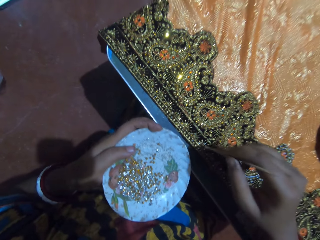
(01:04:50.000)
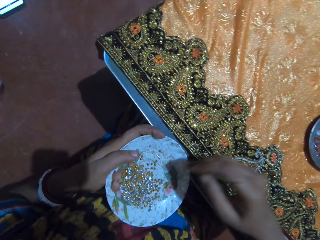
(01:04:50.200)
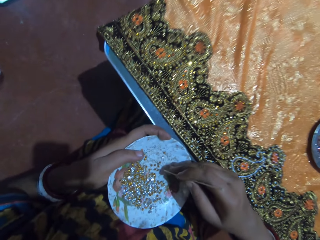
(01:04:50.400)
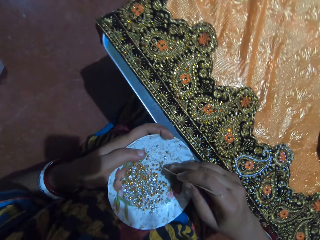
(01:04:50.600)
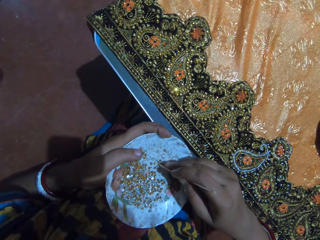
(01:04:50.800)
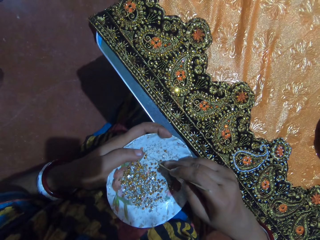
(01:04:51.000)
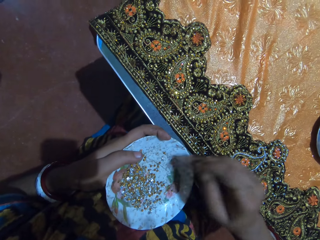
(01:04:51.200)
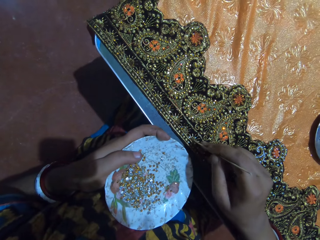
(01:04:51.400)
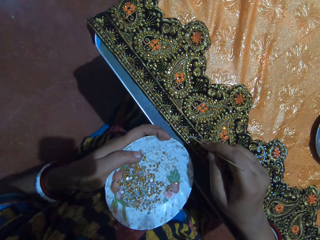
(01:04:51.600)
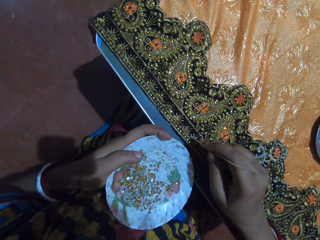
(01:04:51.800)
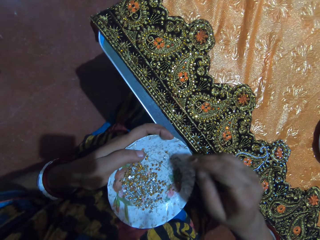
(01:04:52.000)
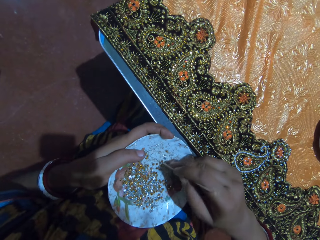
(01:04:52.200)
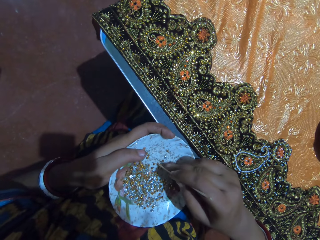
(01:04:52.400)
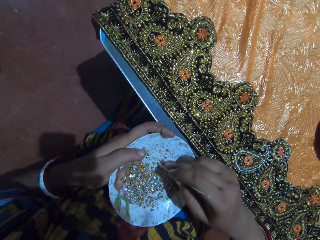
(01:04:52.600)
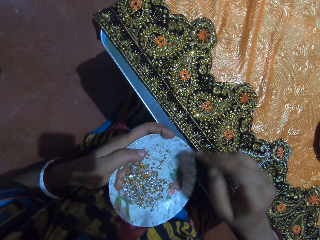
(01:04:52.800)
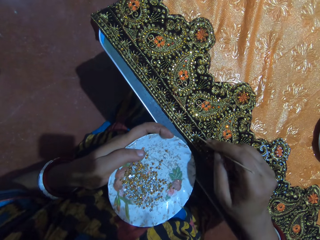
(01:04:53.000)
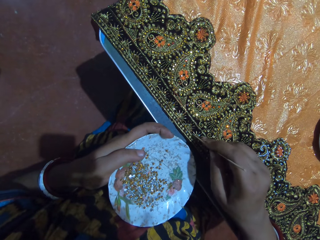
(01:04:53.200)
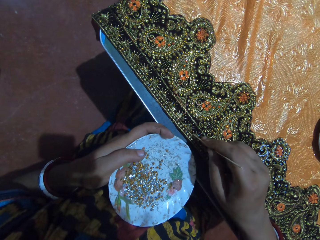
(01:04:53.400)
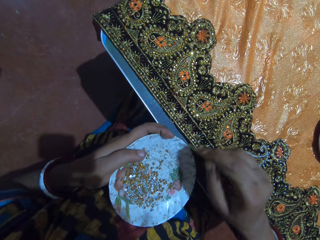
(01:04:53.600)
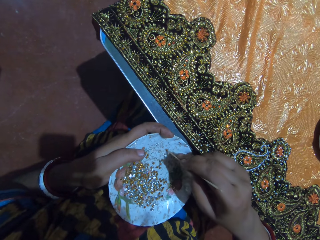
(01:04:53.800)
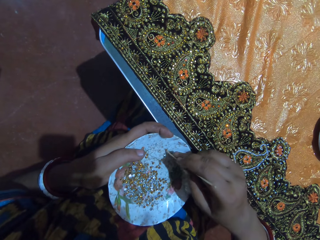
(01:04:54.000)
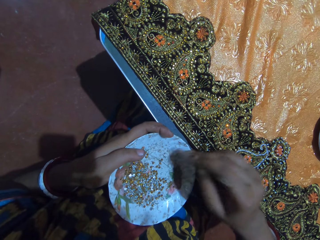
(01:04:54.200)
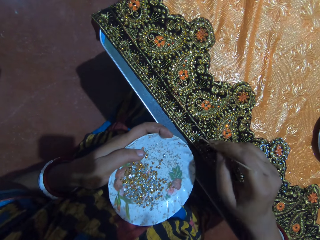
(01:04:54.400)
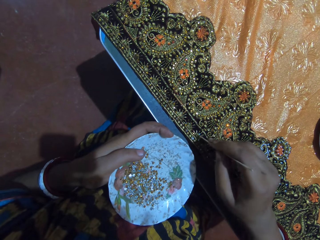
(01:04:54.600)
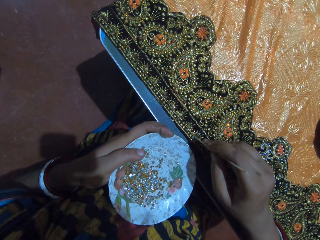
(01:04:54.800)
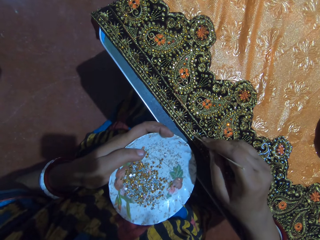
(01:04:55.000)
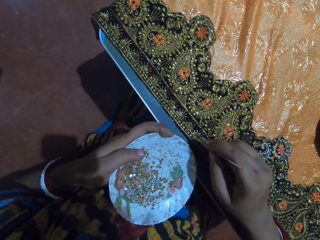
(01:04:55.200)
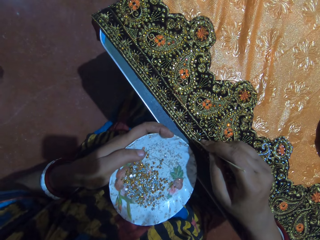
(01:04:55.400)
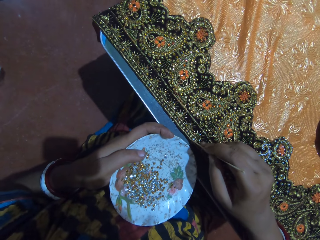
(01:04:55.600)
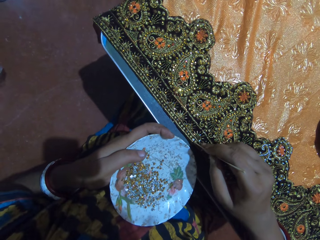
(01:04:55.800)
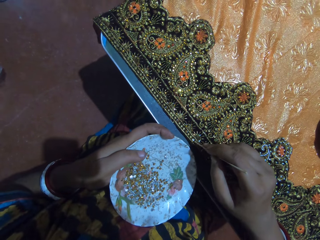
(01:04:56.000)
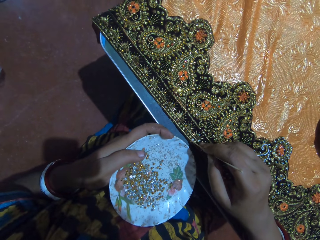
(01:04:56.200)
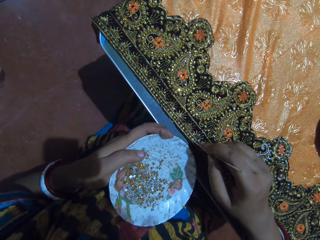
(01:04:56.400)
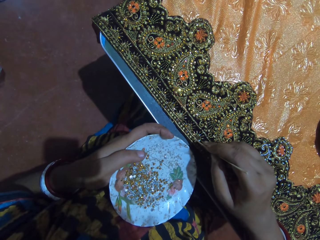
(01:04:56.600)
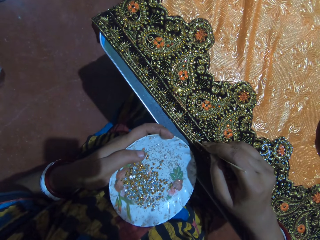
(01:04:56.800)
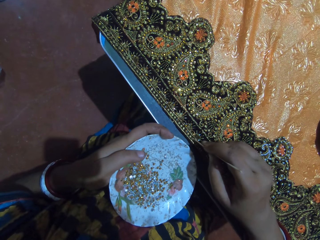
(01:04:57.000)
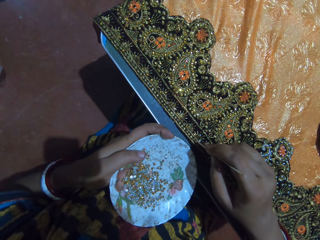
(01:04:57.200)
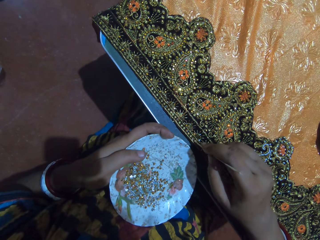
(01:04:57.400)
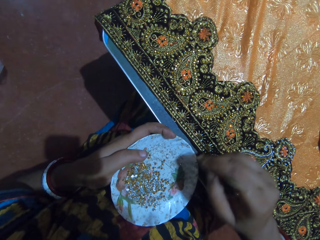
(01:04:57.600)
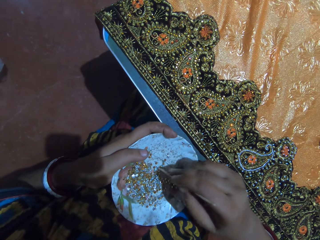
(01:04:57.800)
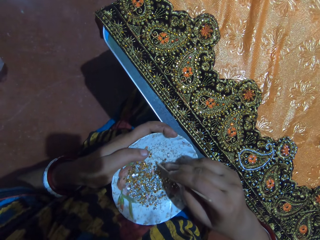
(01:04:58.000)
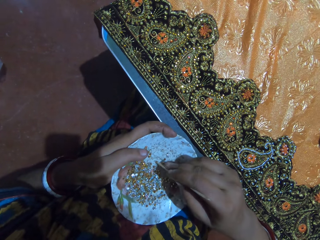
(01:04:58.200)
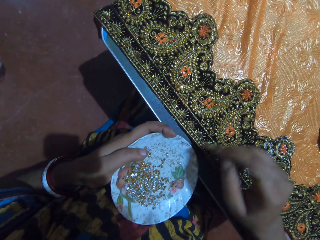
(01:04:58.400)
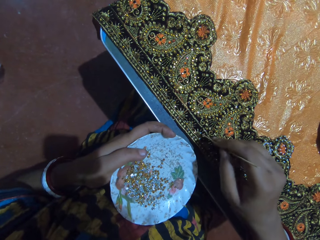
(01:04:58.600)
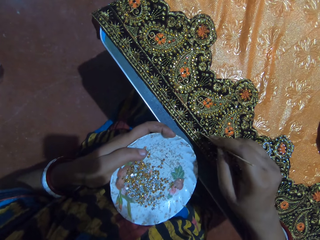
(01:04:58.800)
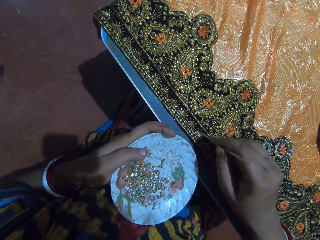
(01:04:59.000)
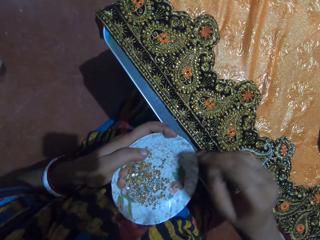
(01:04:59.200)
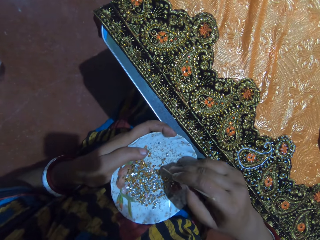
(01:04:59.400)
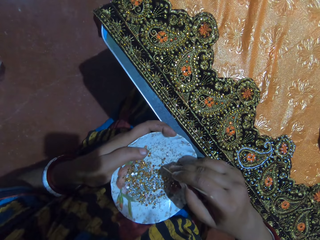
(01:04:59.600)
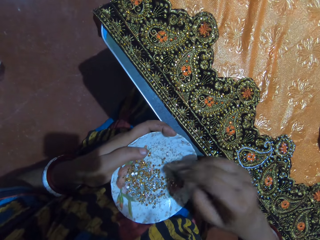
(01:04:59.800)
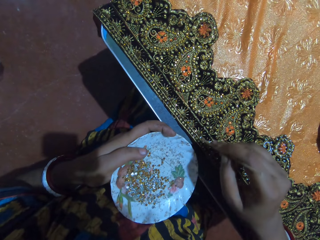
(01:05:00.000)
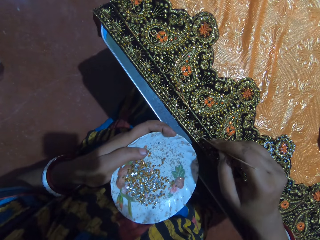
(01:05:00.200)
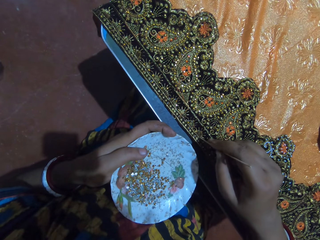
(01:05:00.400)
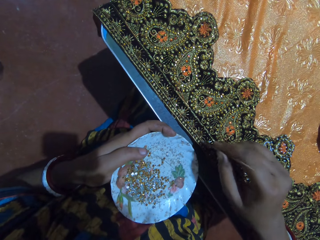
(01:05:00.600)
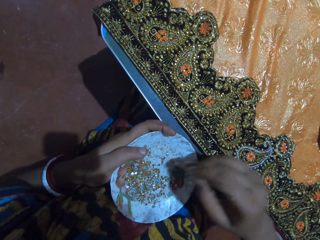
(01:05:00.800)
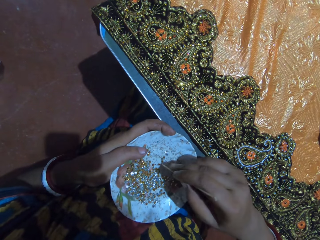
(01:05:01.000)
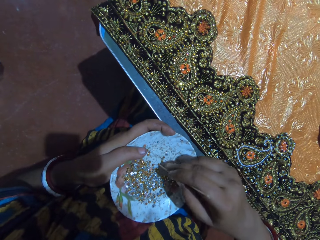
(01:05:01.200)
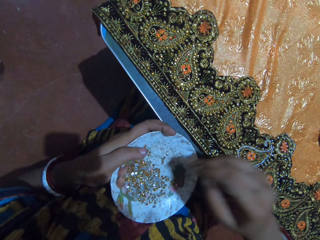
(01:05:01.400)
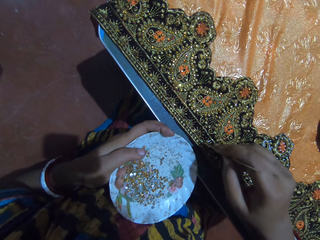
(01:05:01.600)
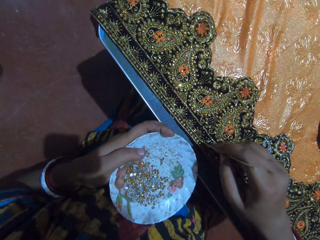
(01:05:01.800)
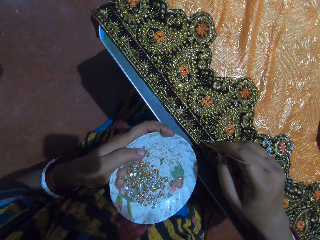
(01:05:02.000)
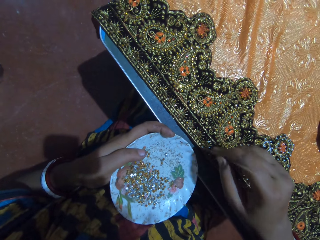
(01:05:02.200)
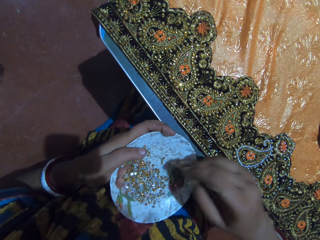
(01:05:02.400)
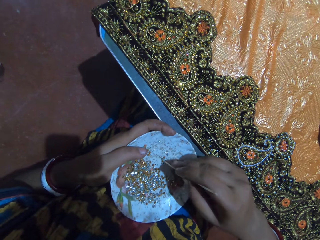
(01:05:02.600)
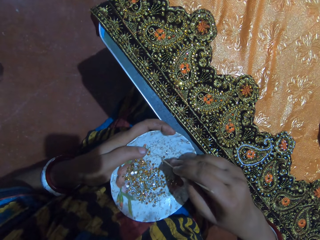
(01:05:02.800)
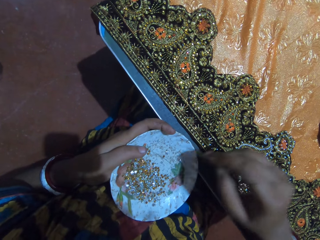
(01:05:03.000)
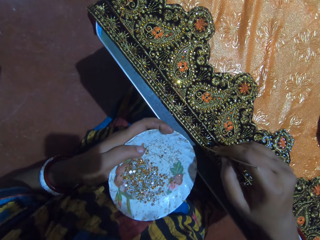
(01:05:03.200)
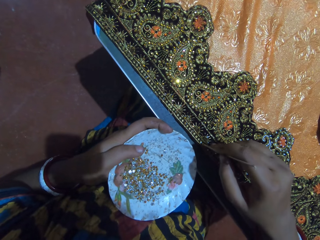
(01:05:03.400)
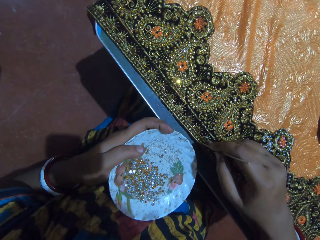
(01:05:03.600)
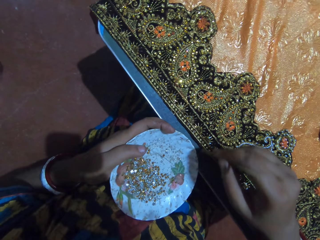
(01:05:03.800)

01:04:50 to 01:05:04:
The camera wearer picks a crystal from the plate with the stick in her right hand. She puts the crystal on the glued part of the fabric with the stick in her right hand. She picks a crystal from the plate with the stick in her right hand. She puts the crystal on the glued part of the fabric with the stick in her right hand. She picks a crystal from the plate with the stick in her right hand. She puts the crystal on the glued part of the fabric with the stick in her right hand. She picks a crystal from the plate with the stick in her right hand. She puts the crystal on the glued part of the fabric with the stick in her right hand. She picks a crystal from the plate with the stick in her right hand. She puts the crystal on the glued part of the fabric with the stick in her right hand. She picks a crystal from the plate with the stick in her right hand. She puts the crystal on the glued part of the fabric with the stick in her right hand. She picks a crystal from the plate with the stick in her right hand. She puts the crystal on the glued part of the fabric with the stick in her right hand.

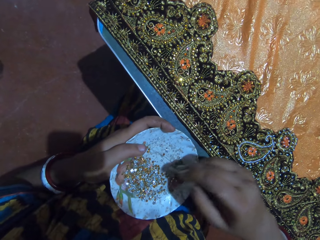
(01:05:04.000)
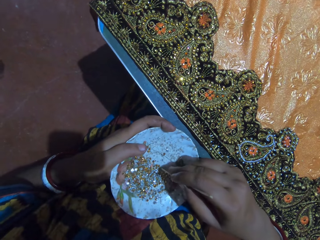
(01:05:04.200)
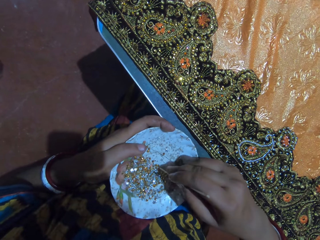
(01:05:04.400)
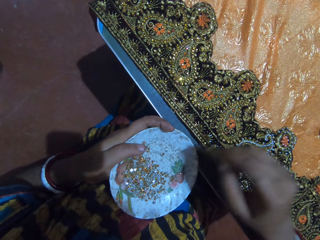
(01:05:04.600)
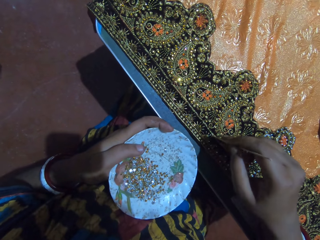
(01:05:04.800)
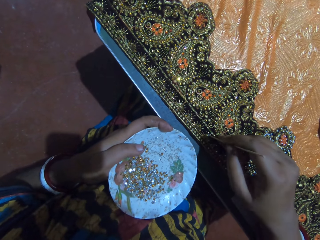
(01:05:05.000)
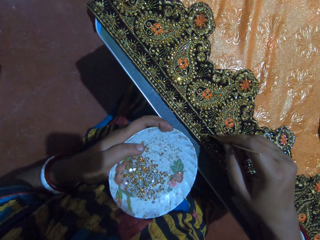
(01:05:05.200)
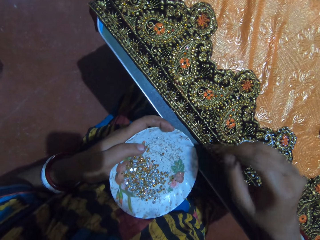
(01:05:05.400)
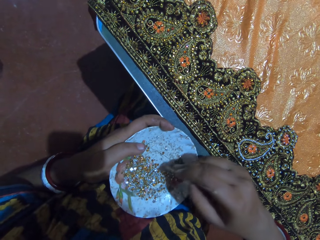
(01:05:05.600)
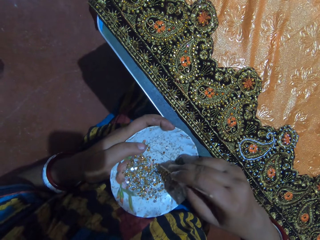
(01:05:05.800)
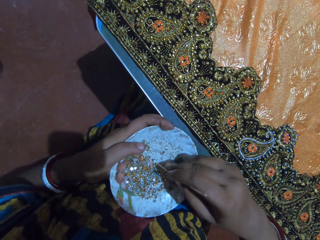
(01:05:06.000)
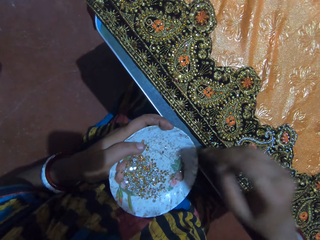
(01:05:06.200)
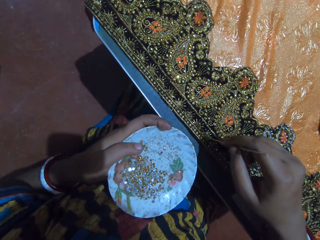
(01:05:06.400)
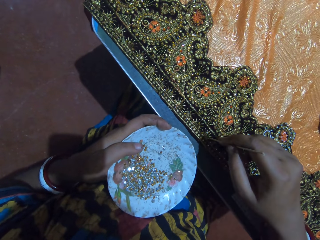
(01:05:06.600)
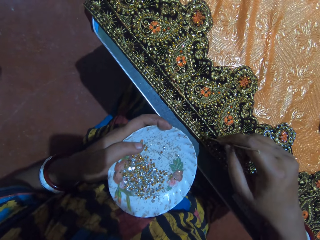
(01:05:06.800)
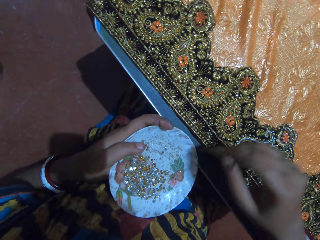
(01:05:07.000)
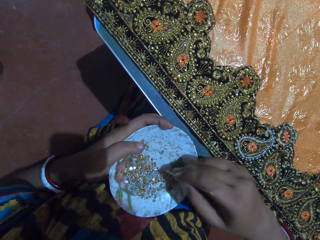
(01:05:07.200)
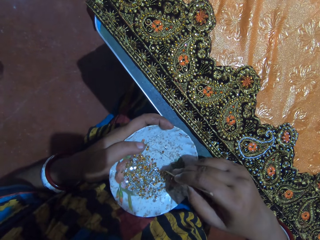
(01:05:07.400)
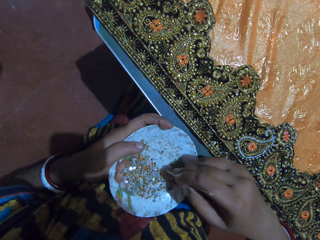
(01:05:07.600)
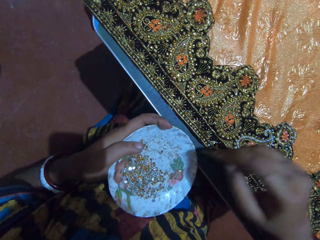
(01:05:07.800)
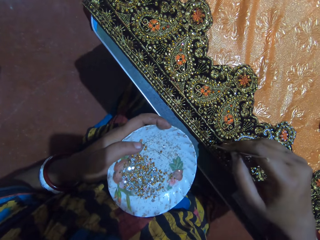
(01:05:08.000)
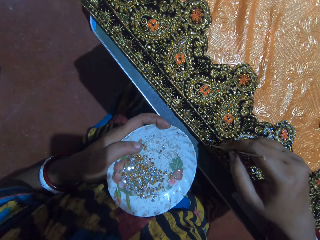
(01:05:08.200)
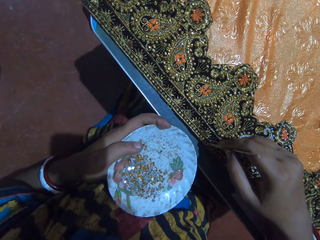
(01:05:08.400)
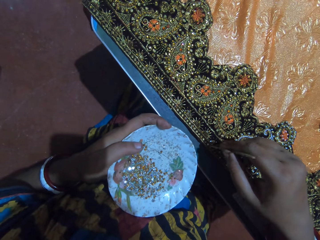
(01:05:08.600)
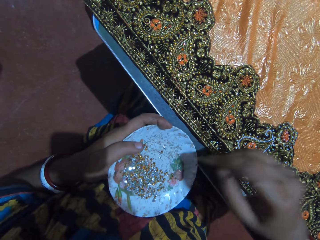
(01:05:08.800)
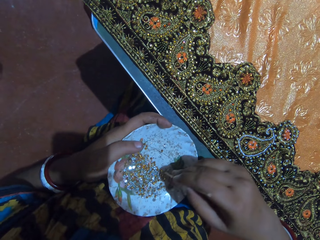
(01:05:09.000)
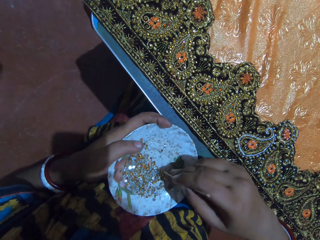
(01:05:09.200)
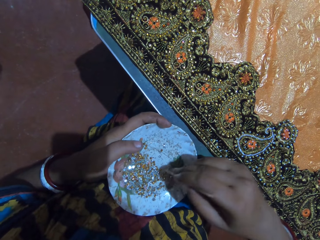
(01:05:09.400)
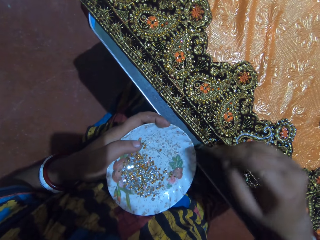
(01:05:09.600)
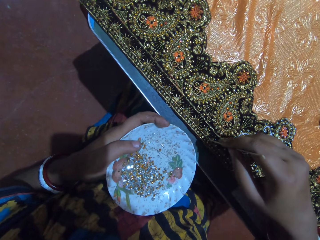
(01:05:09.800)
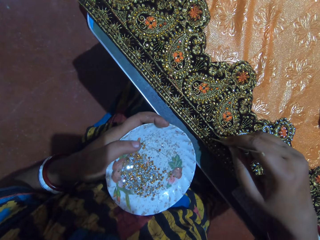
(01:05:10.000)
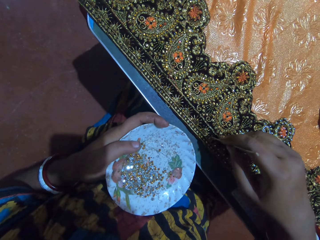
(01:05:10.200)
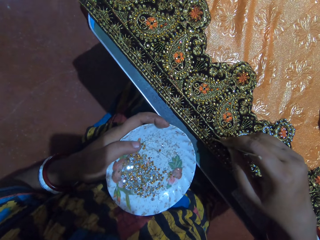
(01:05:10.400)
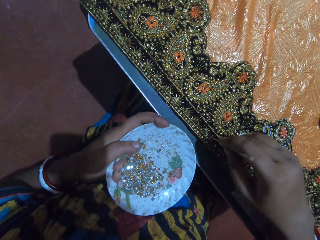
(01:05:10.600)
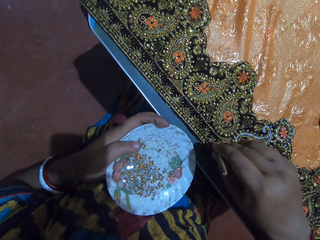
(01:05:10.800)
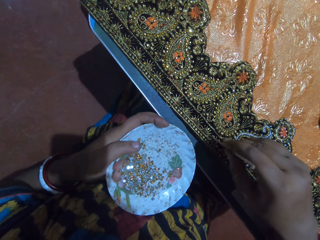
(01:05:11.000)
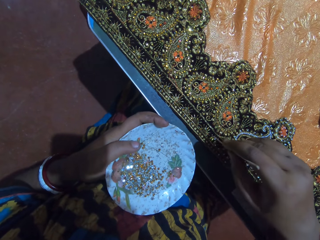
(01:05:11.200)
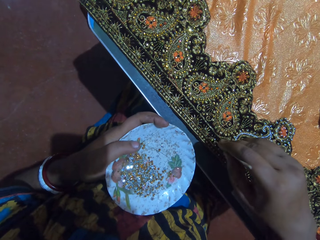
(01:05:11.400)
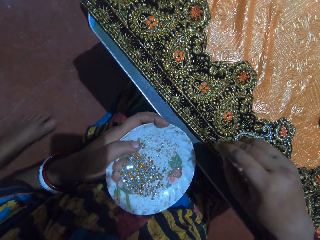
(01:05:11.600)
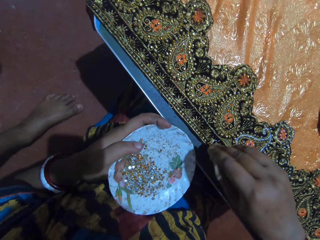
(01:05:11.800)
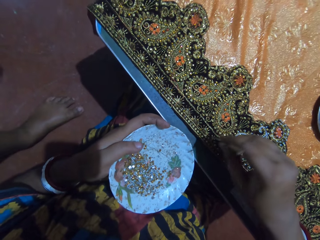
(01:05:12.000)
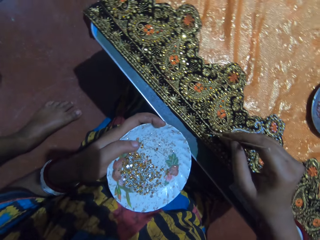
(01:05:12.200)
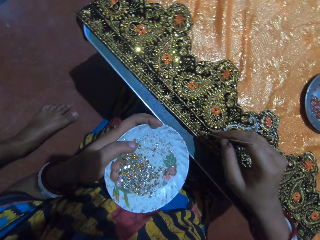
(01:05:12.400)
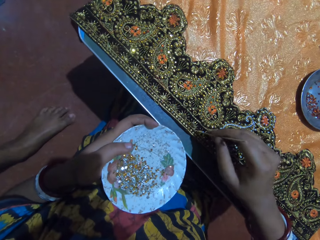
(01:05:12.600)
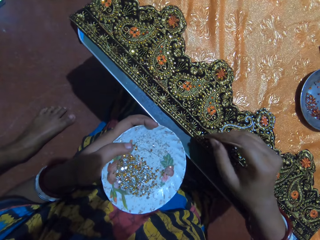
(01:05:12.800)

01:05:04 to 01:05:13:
The camera wearer picks a crystal from the plate with the stick in her right hand. She puts the crystal on the glued part of the fabric with the stick in her right hand. She picks a crystal from the plate with the stick in her right hand. She puts the crystal on the glued part of the fabric with the stick in her right hand. She picks a crystal from the plate with the stick in her right hand. She puts the crystal on the glued part of the fabric with the stick in her right hand. She picks a crystal from the plate with the stick in her right hand. She puts the crystal on the glued part of the fabric with the stick in her right hand.
